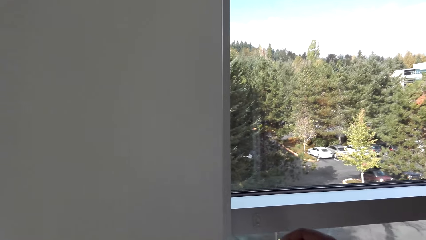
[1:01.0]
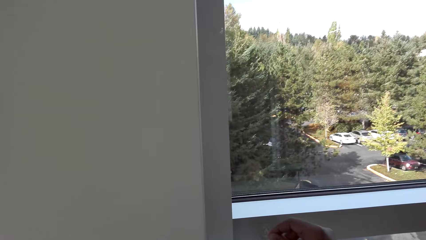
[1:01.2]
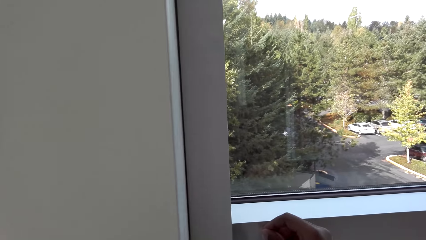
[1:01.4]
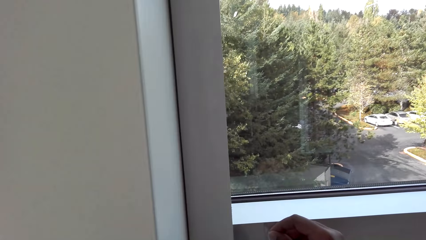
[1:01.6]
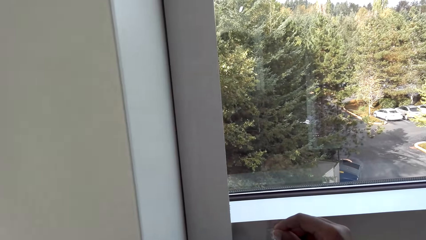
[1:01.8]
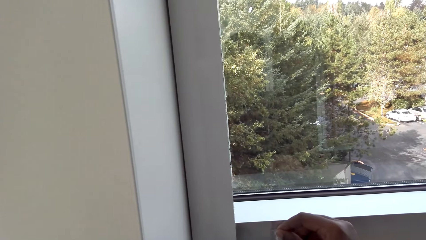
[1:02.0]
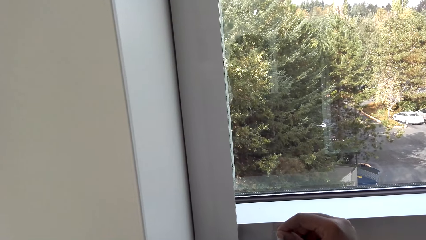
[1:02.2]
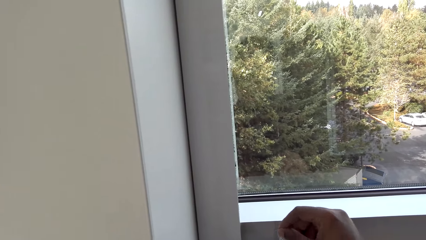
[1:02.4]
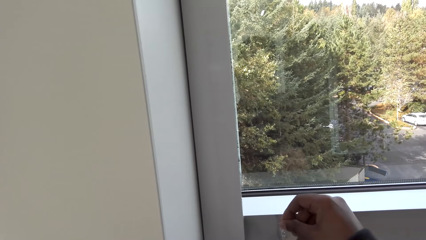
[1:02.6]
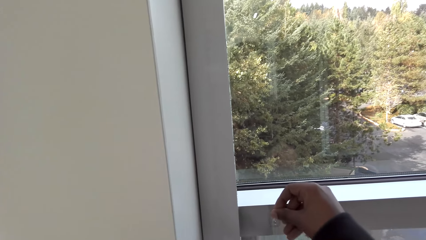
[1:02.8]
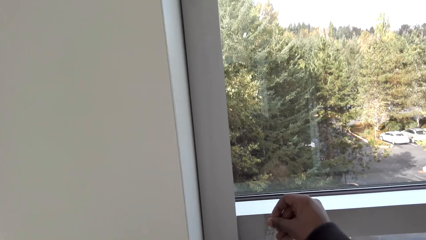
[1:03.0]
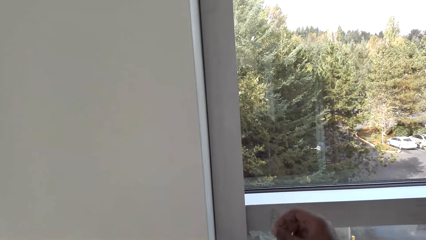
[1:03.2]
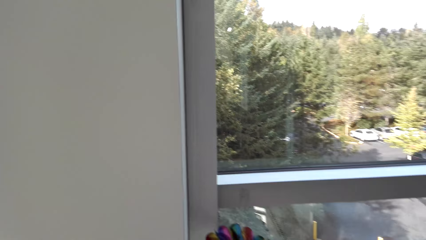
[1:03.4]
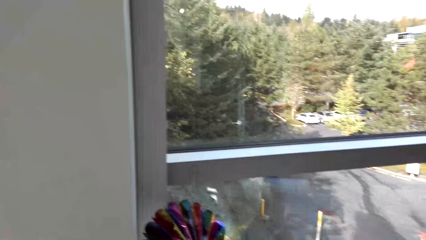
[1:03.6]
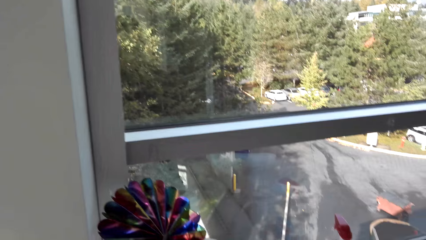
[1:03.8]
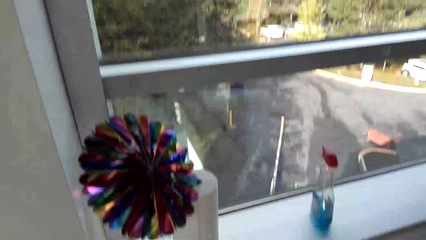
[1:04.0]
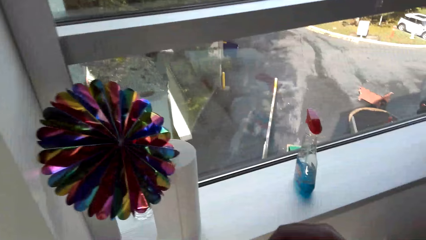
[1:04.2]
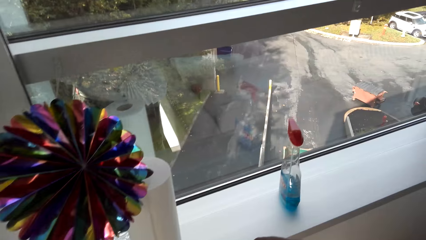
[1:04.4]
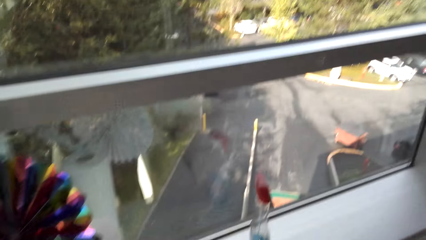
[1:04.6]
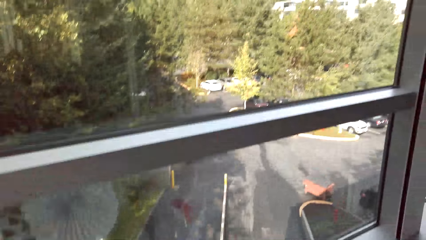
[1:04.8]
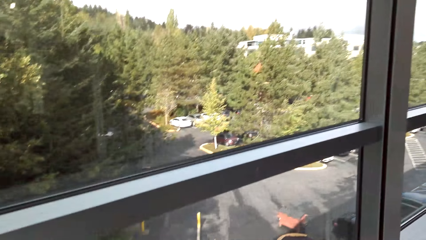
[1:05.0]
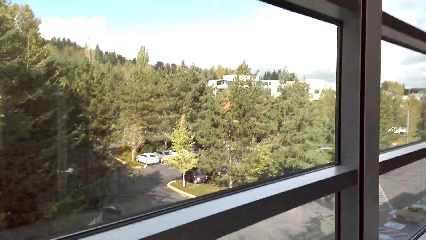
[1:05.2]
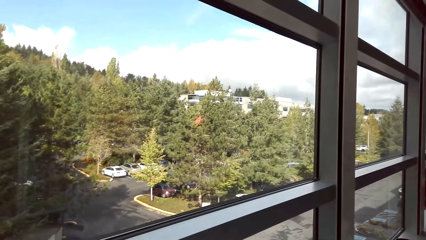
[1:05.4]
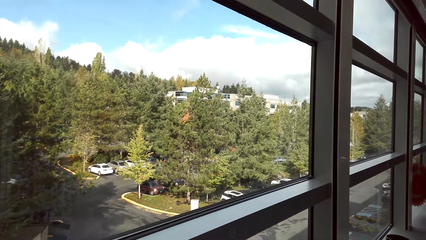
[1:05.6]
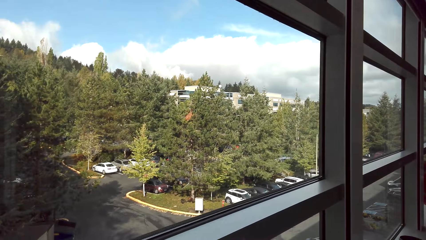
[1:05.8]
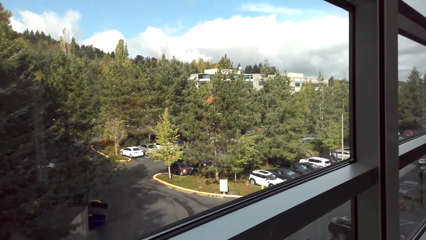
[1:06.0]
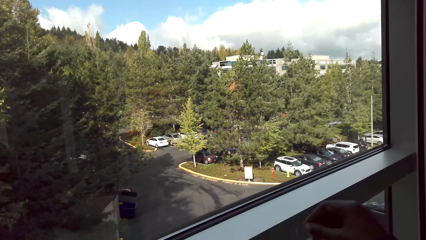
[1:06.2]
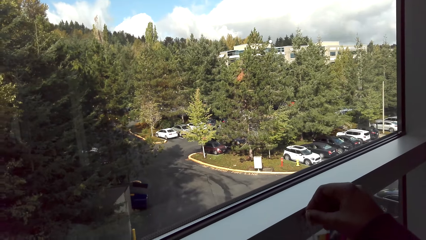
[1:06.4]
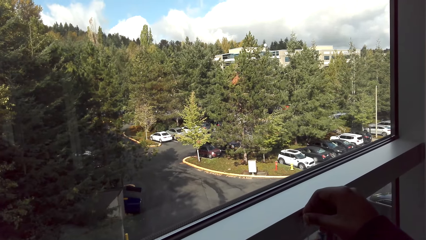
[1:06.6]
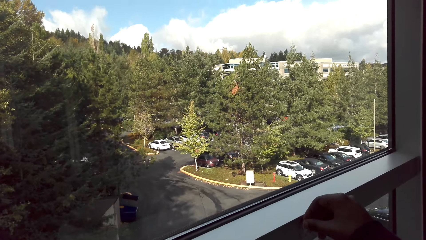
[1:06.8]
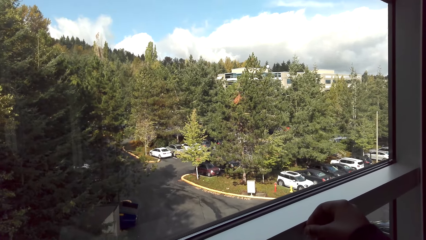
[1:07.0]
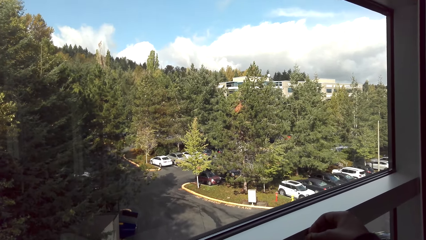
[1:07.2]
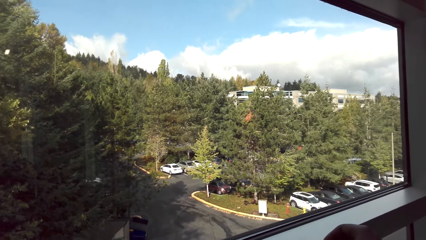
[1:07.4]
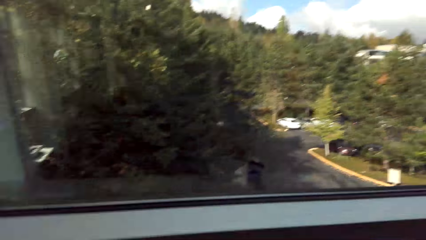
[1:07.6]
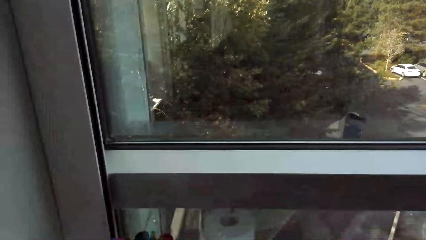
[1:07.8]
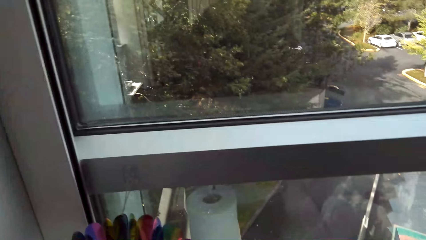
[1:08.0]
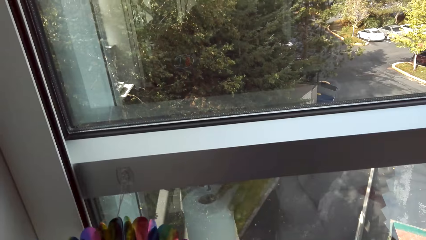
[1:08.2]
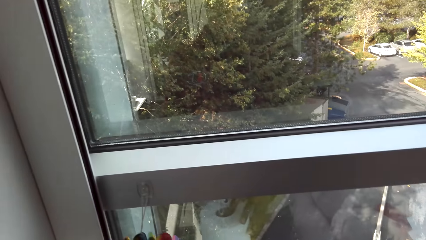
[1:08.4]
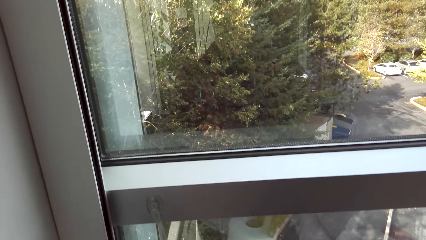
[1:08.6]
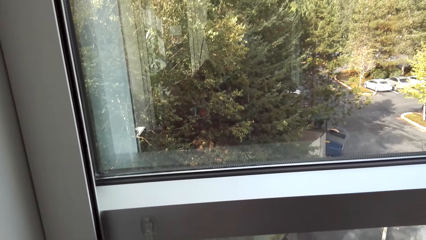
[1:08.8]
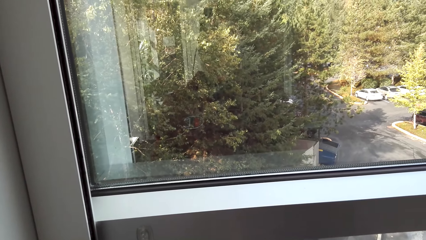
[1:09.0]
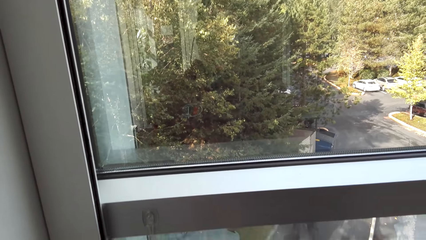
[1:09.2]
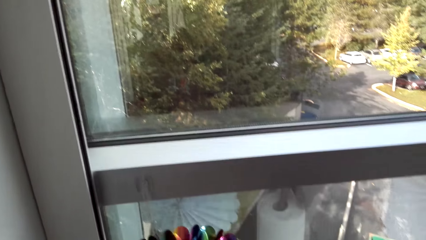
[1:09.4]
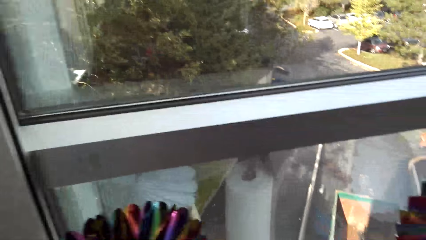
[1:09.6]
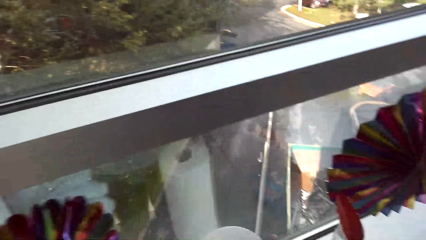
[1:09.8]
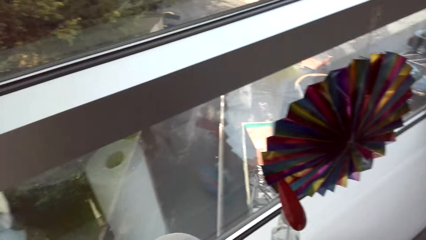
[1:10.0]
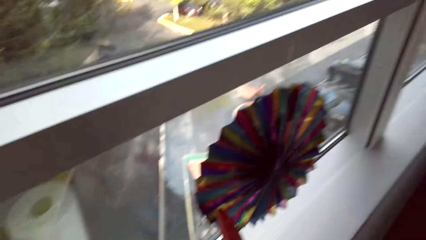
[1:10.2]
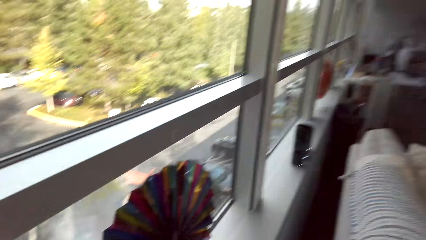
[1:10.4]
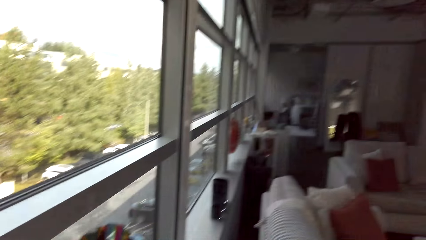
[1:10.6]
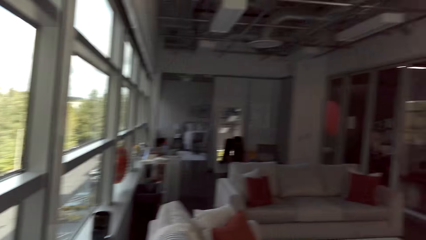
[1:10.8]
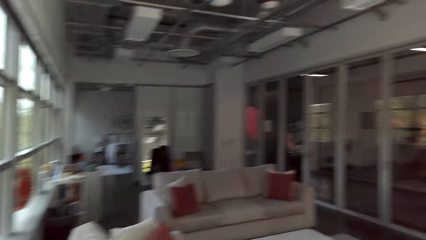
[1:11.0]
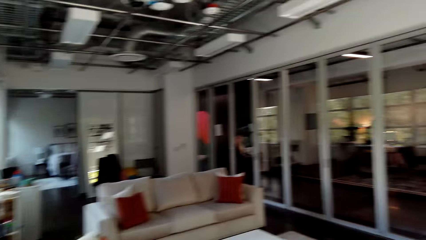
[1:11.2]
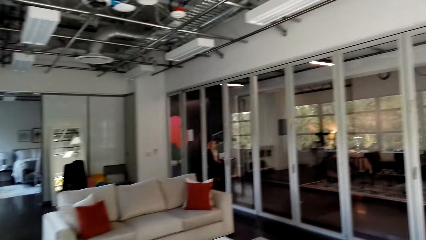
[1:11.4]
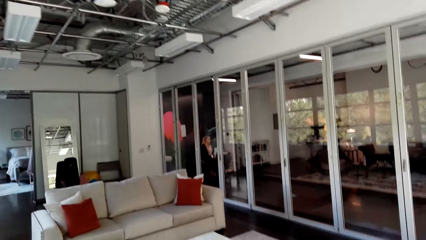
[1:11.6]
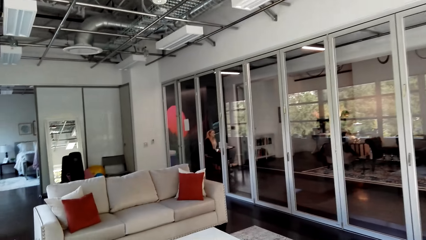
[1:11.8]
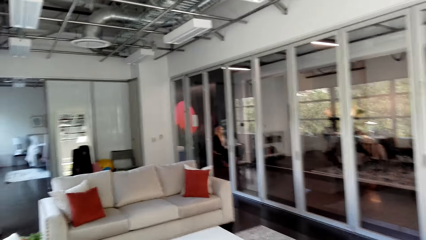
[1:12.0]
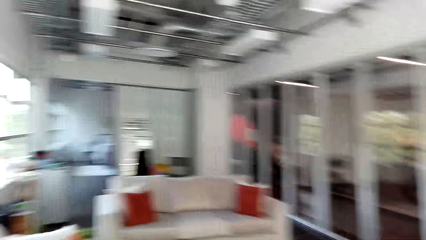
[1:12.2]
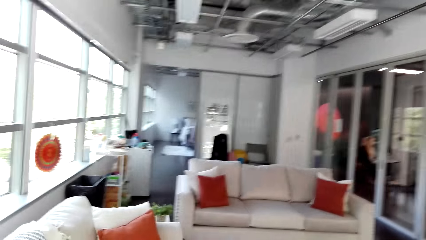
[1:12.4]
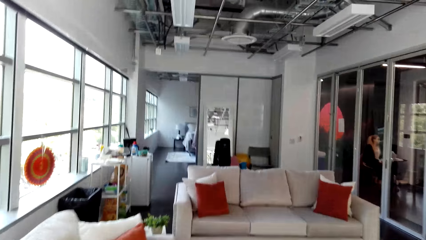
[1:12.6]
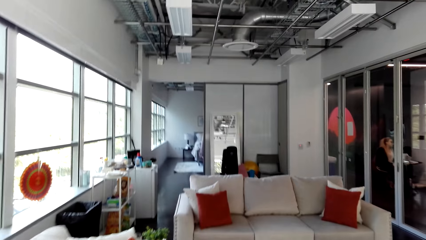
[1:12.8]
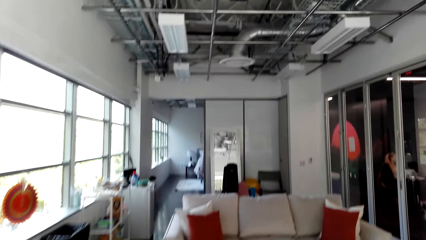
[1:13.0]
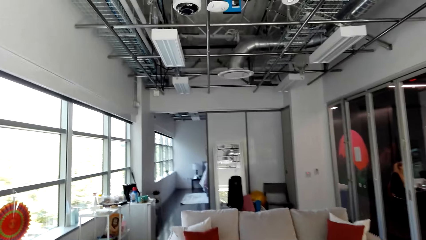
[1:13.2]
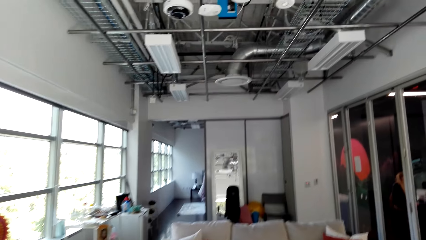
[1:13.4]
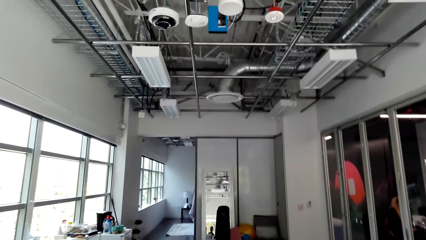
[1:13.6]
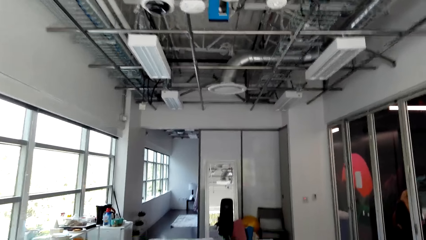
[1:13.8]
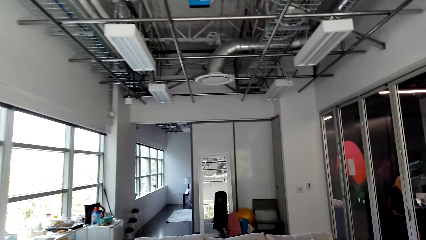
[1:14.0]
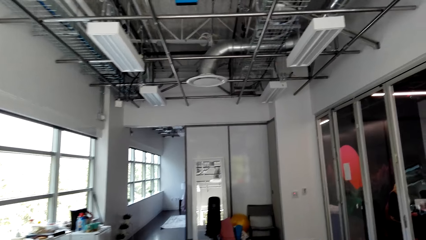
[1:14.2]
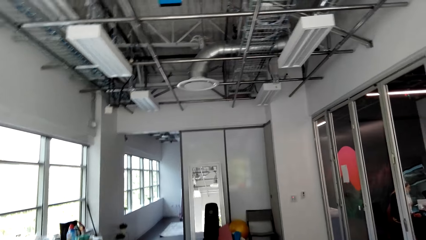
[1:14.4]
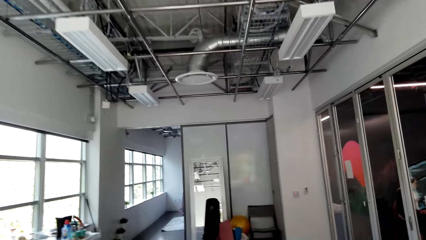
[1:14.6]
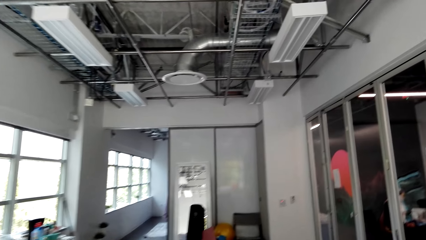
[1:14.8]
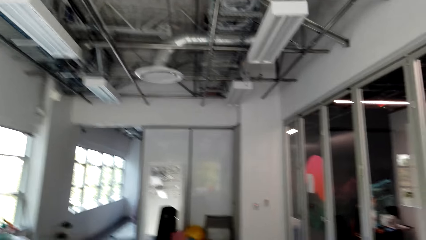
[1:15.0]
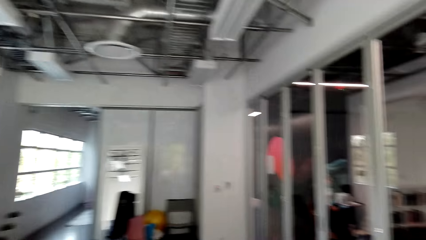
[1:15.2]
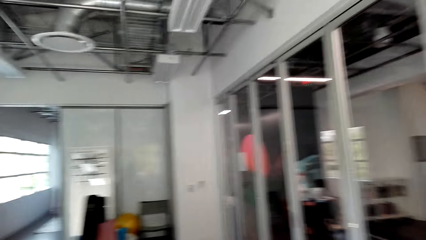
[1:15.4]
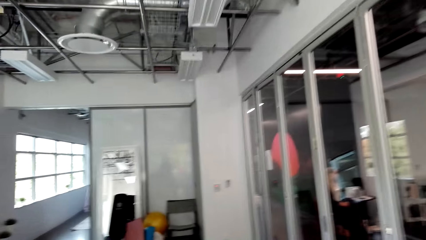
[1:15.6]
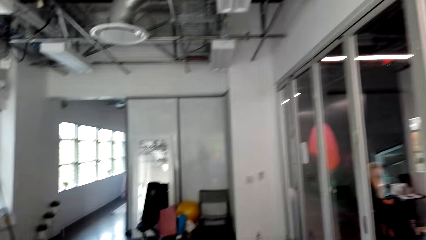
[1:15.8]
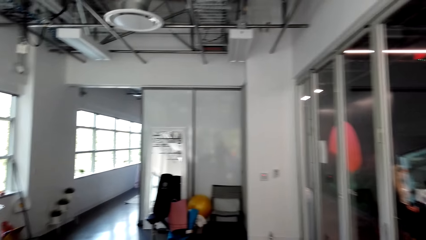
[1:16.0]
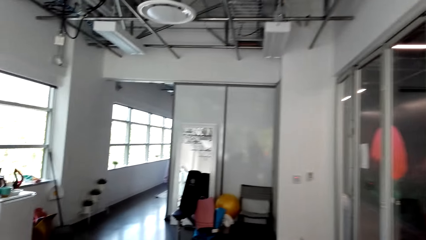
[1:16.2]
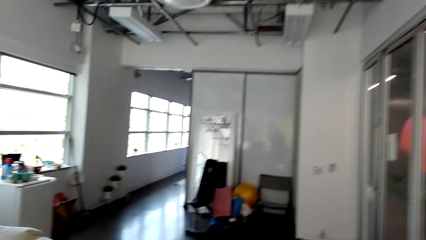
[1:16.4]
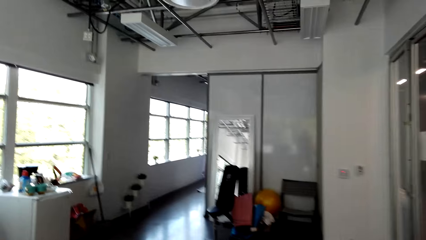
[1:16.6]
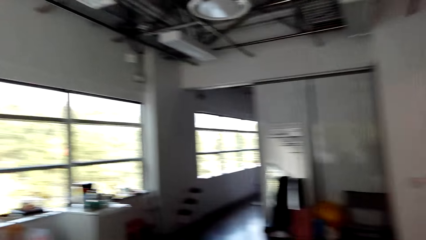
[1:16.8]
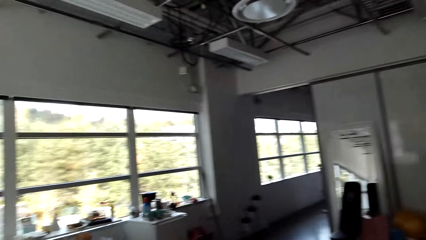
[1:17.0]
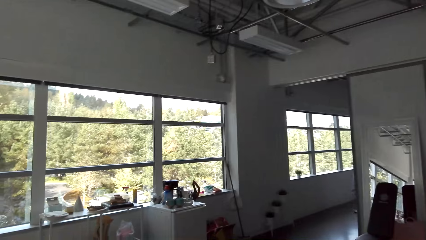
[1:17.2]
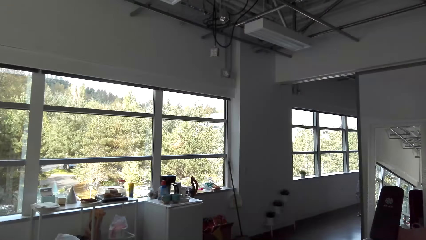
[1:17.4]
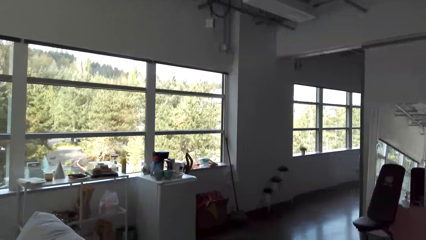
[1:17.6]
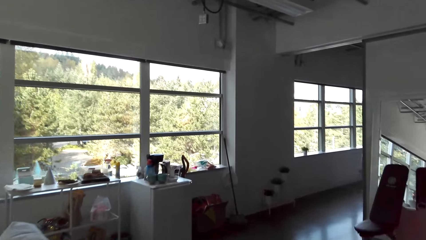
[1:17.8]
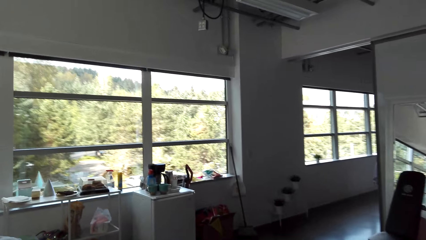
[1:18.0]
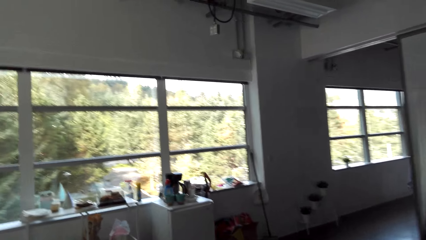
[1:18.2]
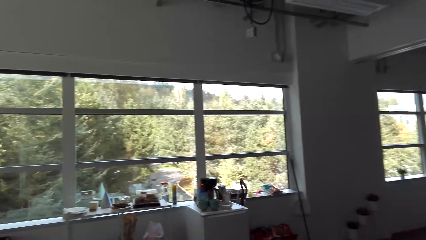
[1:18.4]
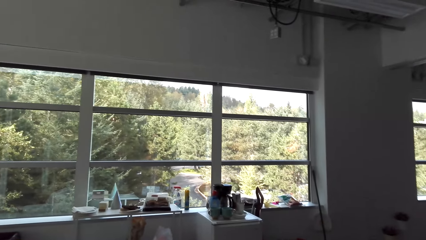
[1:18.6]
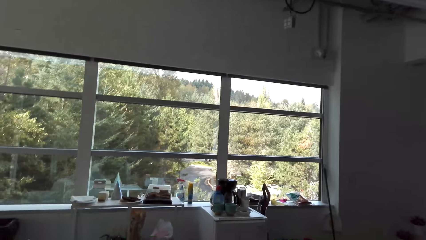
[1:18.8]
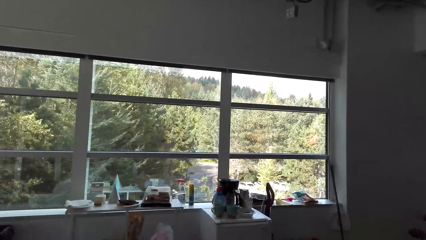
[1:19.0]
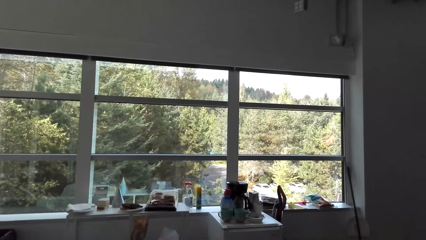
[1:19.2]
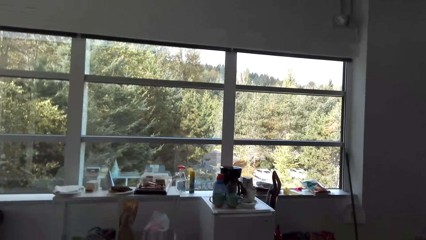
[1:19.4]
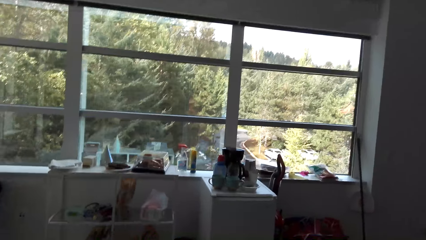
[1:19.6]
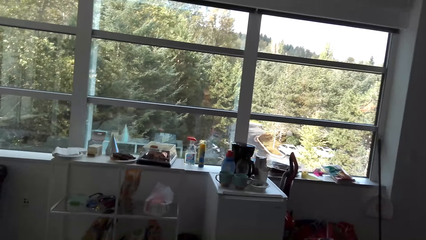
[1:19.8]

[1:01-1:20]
The camera wearer hangs a flower on the window. They walk in a room. They hang a flower on the window again. They look around. They move a tissue on the table. They walk in the room. A woman sits on a chair.
